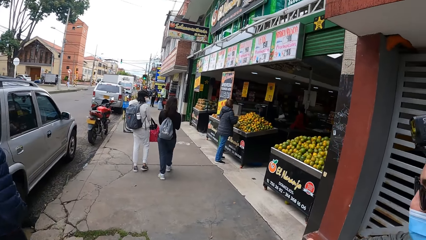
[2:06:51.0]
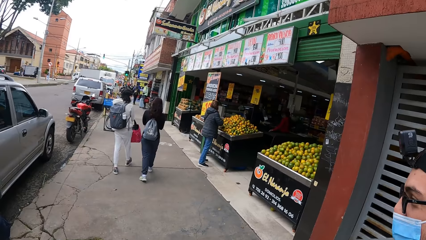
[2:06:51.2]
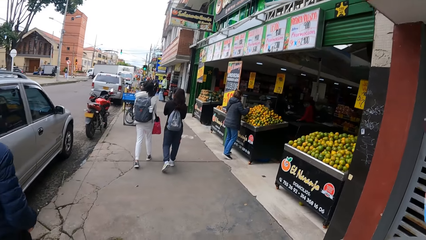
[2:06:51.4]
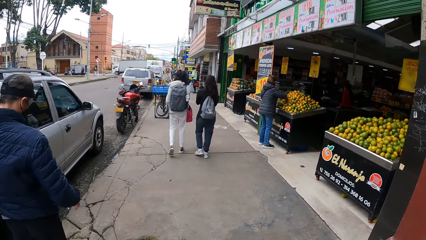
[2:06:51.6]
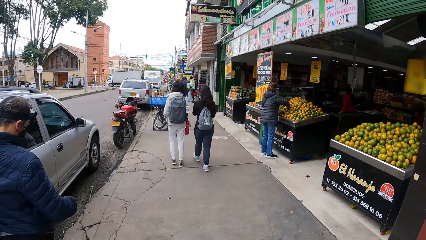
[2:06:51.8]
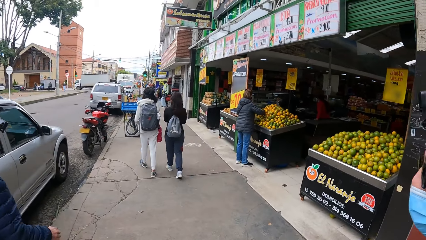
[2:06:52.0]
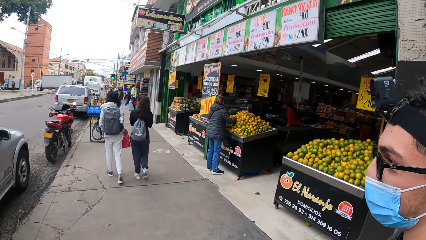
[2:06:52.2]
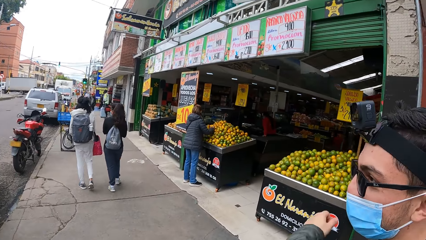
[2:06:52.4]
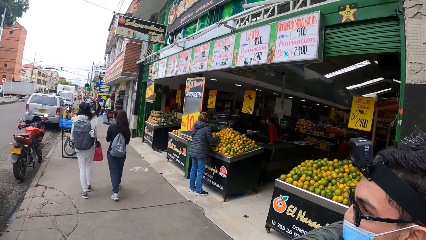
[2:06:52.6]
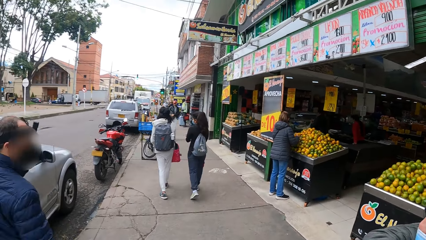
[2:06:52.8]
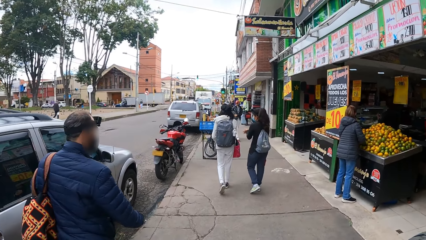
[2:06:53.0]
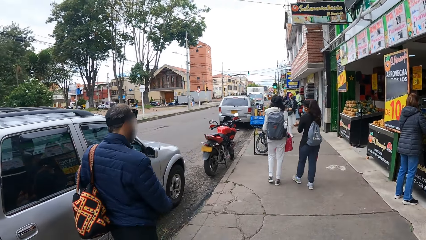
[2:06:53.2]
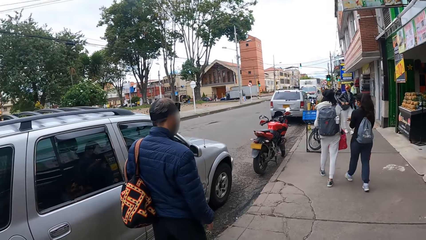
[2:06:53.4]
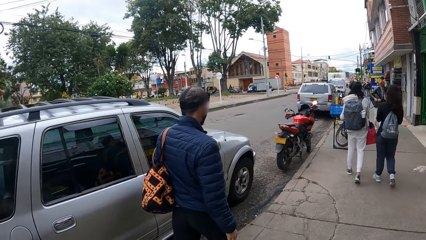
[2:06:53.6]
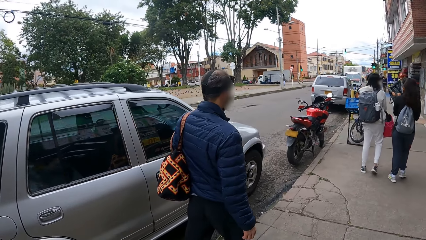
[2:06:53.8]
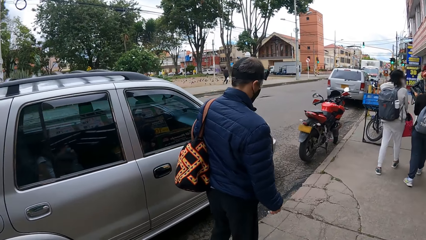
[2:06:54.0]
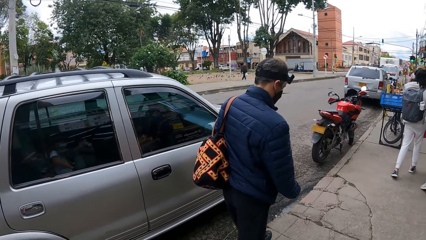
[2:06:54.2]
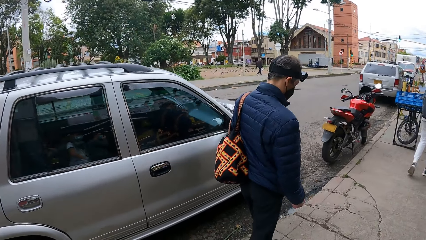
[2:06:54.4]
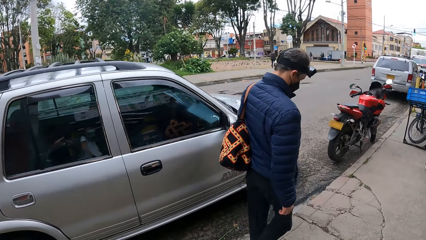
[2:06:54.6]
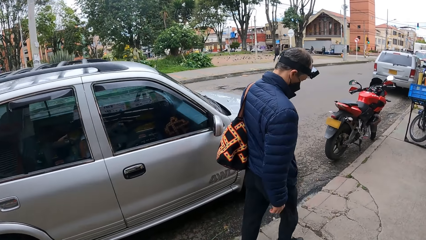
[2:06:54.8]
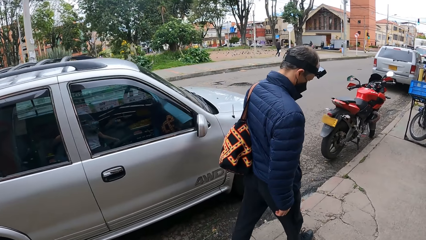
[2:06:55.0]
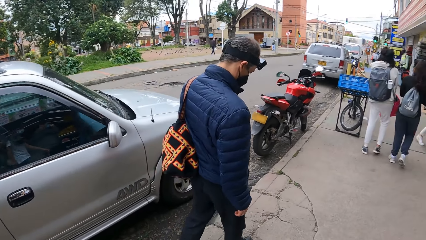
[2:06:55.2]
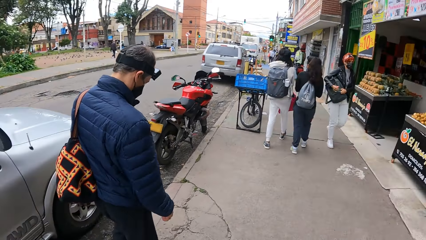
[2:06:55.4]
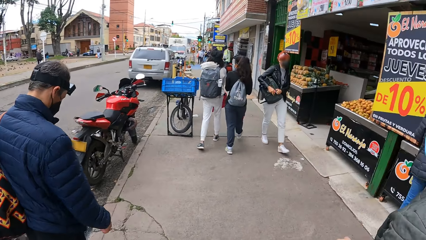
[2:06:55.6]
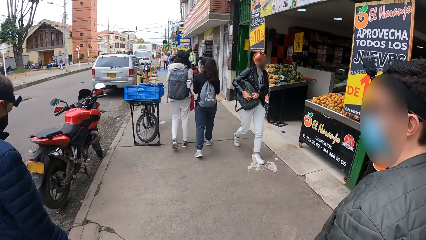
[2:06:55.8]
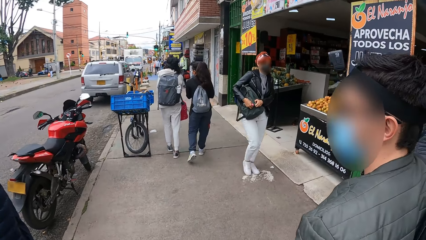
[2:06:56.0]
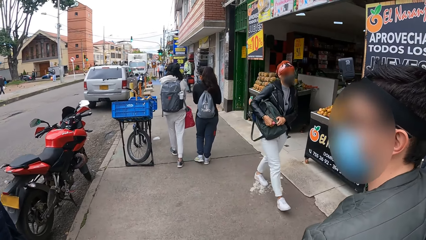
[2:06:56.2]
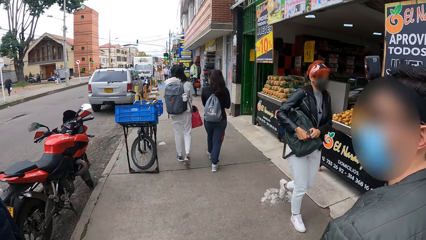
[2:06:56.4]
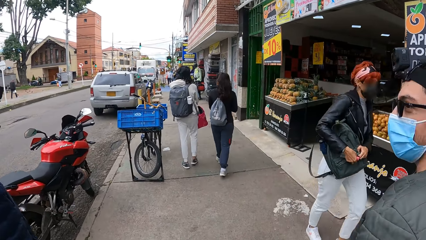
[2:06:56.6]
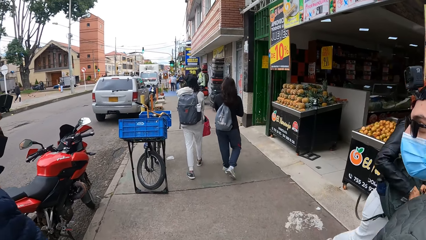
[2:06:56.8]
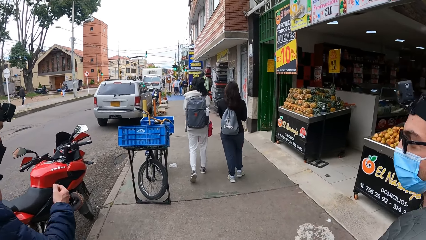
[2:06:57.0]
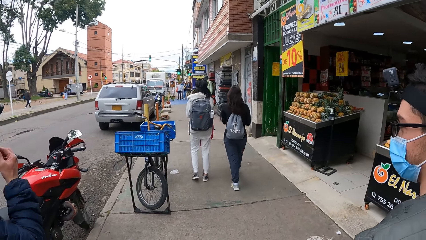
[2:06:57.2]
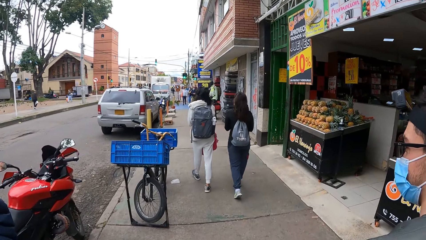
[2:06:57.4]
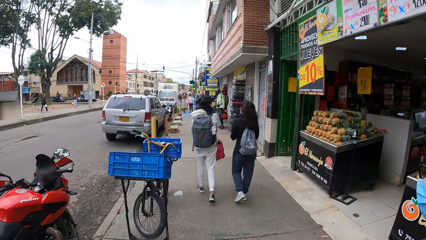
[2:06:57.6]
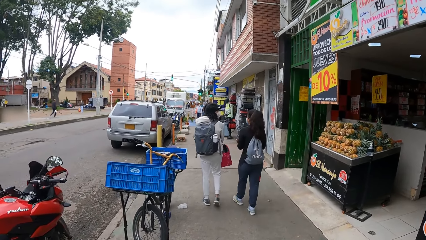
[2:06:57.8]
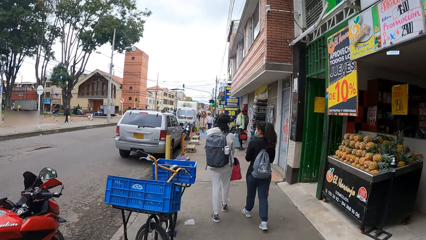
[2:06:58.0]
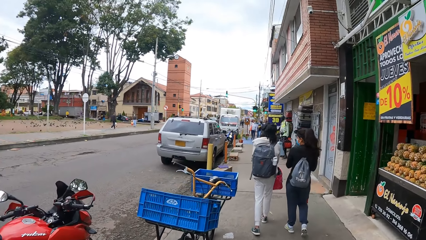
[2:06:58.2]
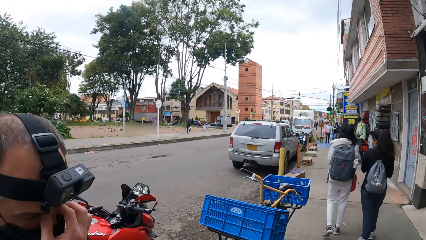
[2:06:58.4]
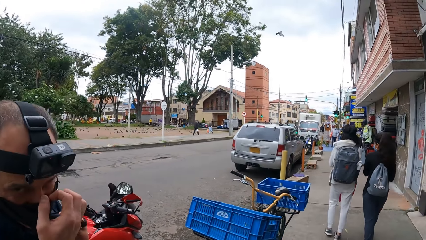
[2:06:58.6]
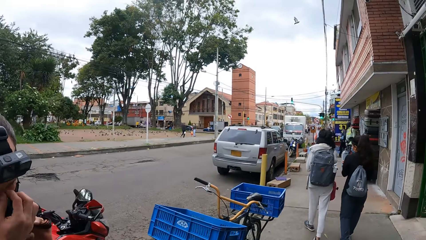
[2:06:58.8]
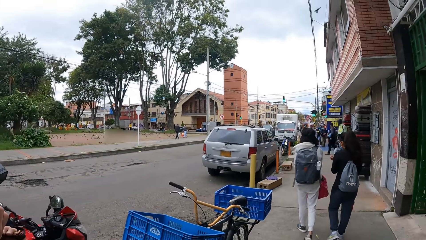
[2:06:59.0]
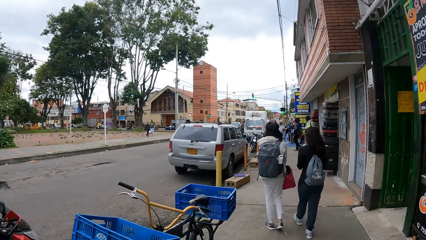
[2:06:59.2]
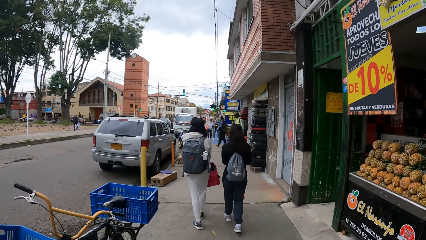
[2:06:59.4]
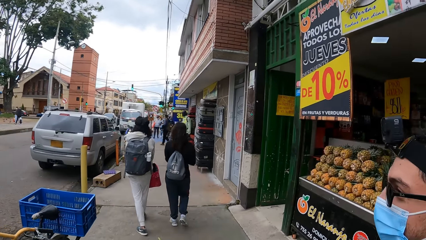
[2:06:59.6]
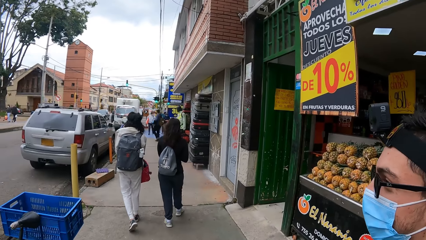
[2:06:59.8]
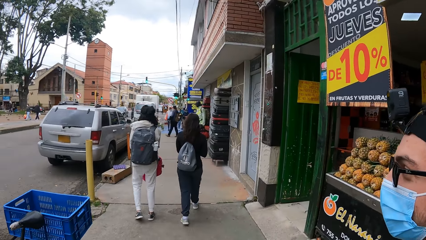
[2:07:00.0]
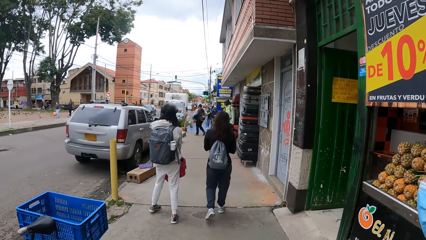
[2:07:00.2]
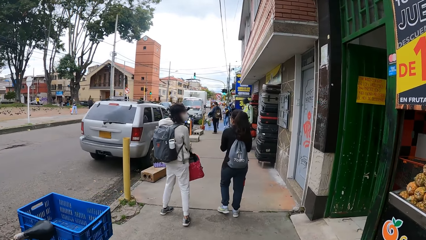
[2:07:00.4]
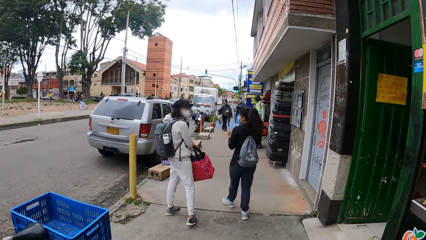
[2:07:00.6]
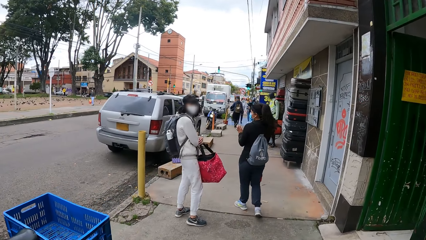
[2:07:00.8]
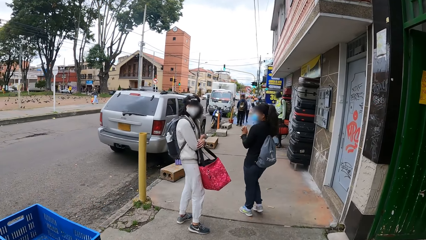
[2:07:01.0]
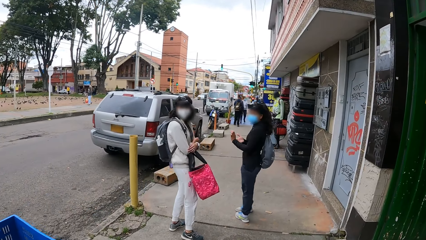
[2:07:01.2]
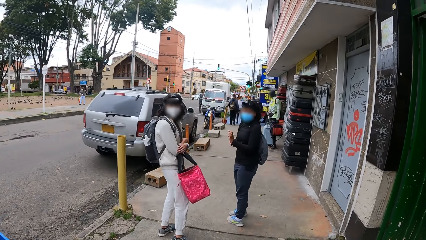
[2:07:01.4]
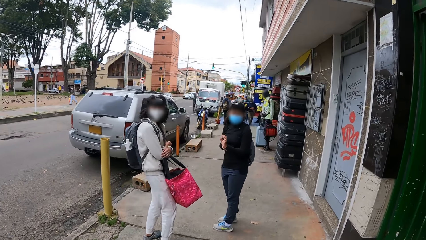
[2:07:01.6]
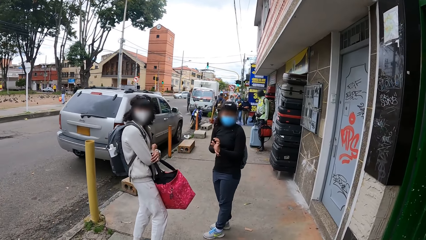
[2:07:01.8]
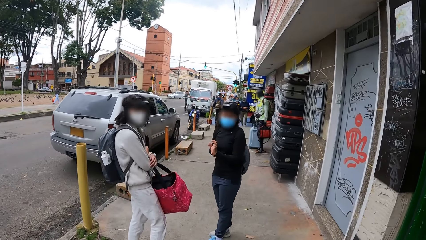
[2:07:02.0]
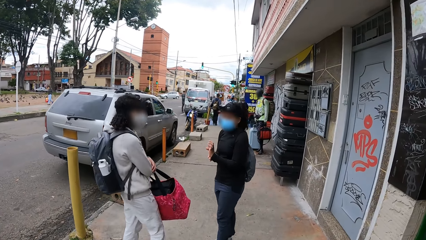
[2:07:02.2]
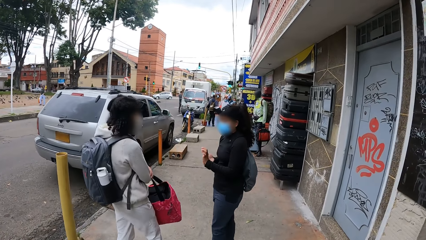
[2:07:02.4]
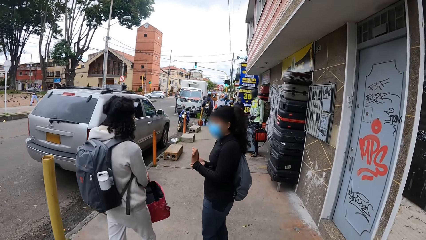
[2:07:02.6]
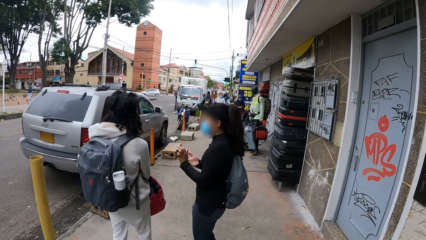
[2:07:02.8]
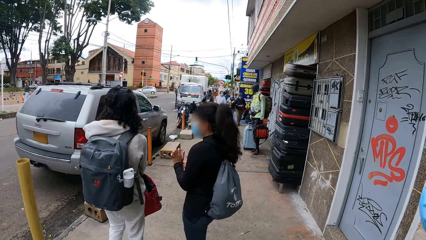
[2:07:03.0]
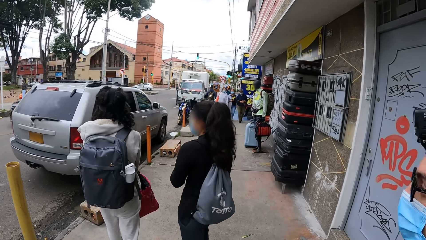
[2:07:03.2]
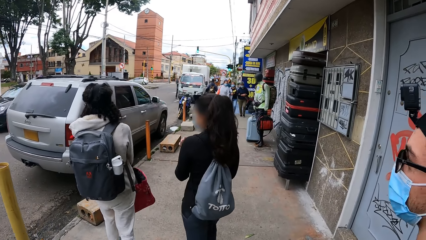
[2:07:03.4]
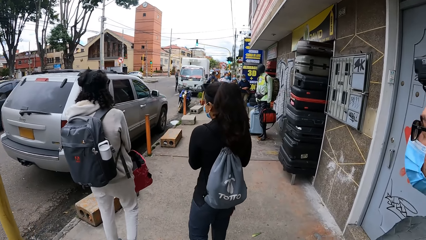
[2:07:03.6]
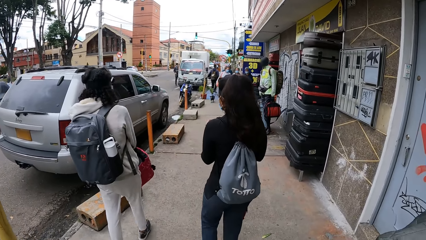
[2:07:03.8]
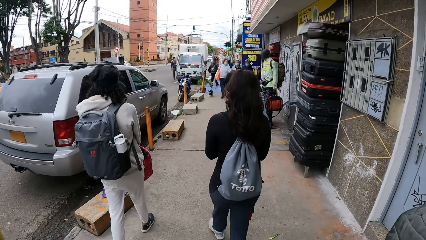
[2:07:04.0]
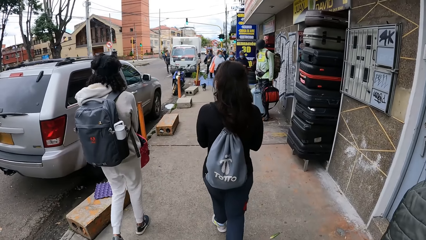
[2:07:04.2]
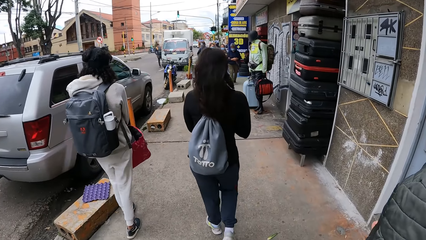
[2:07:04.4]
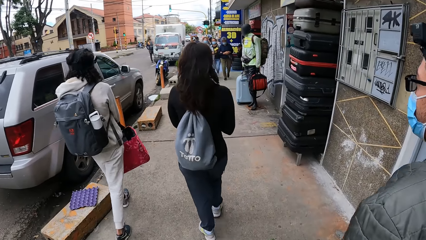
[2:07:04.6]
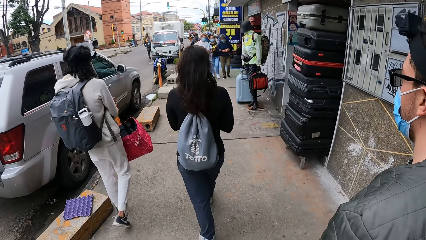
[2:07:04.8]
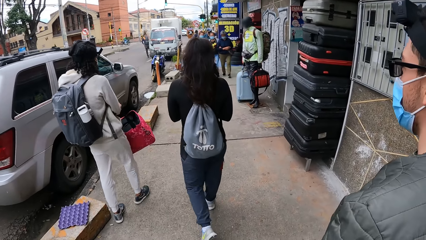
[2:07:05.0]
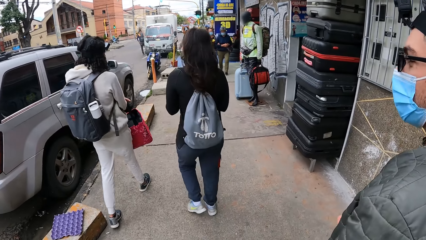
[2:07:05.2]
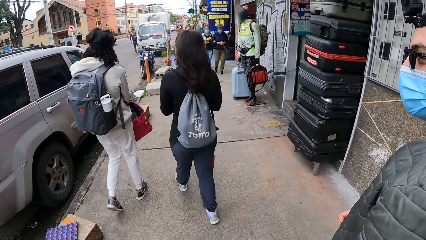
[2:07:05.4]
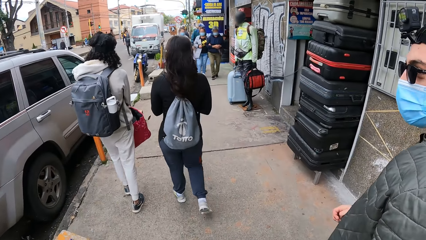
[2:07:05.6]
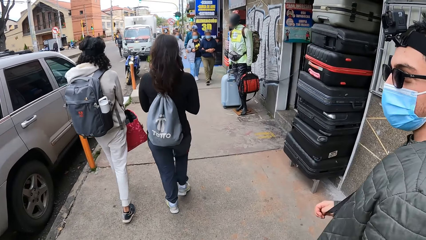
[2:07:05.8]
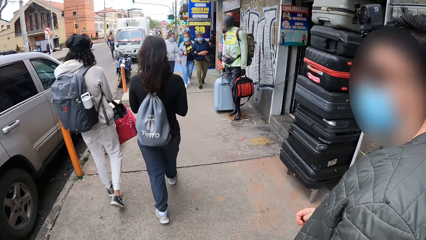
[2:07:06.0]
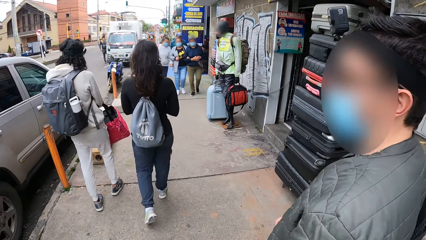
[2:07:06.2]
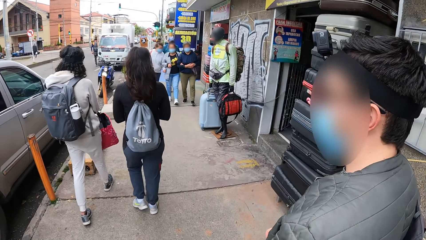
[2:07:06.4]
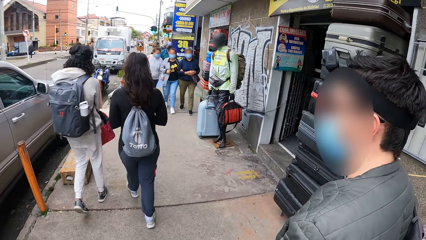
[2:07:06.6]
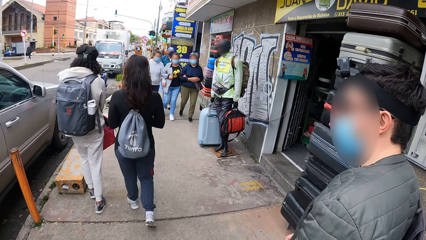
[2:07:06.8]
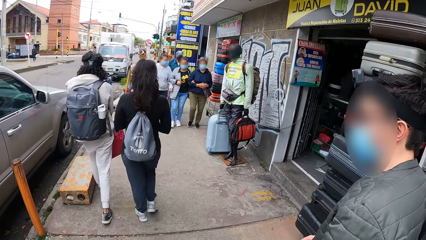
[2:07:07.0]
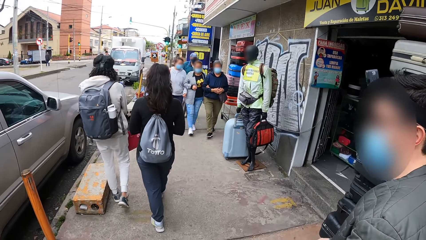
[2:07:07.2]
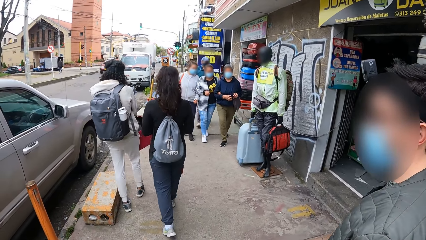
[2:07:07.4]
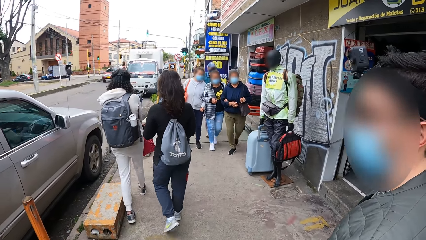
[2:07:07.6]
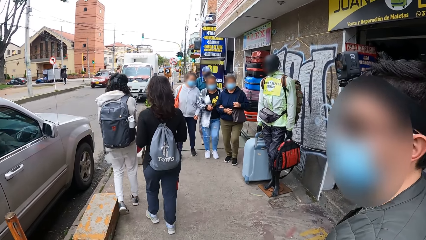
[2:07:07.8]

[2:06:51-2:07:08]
A woman walks past the camera wearer.
